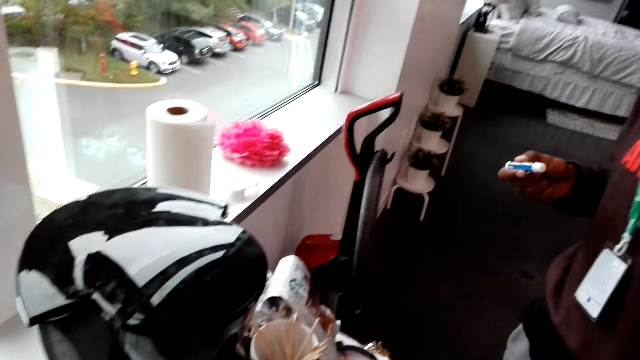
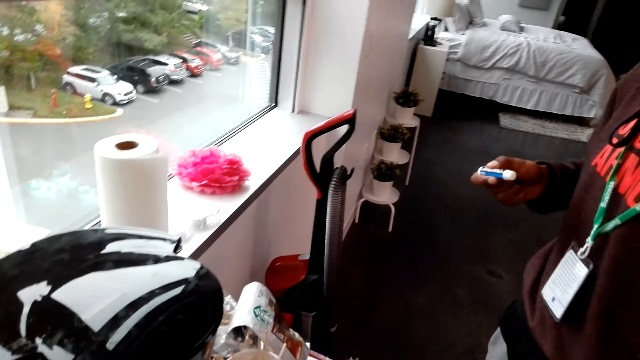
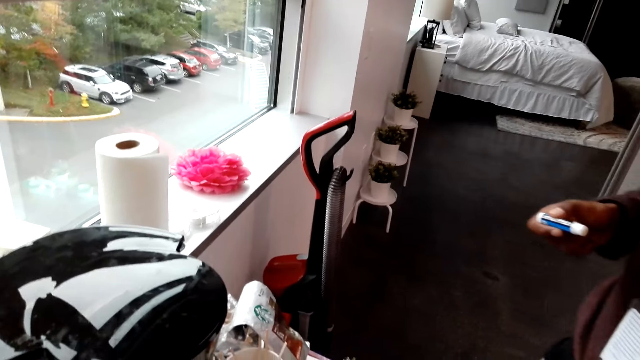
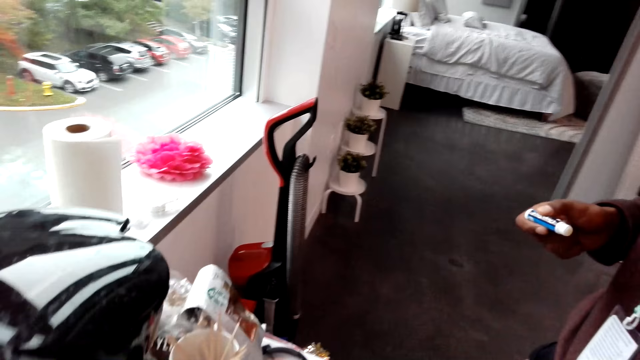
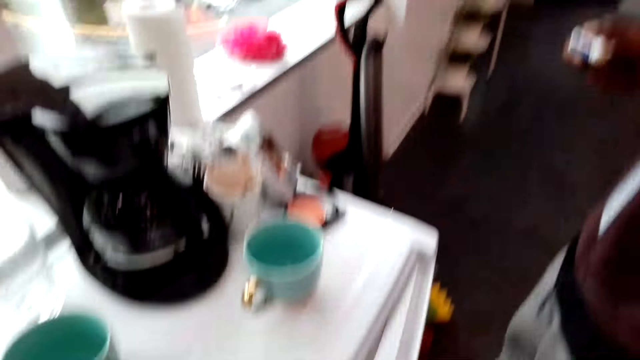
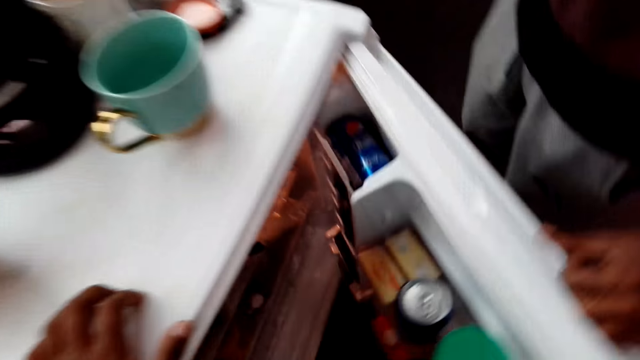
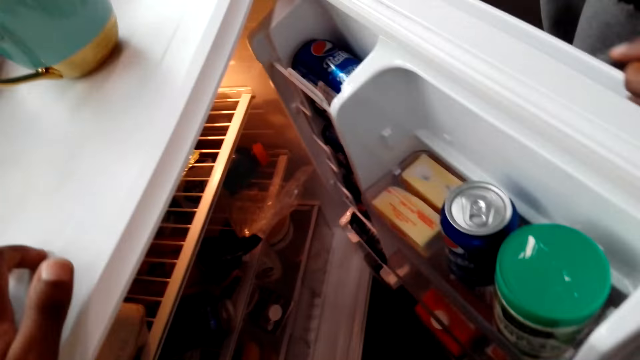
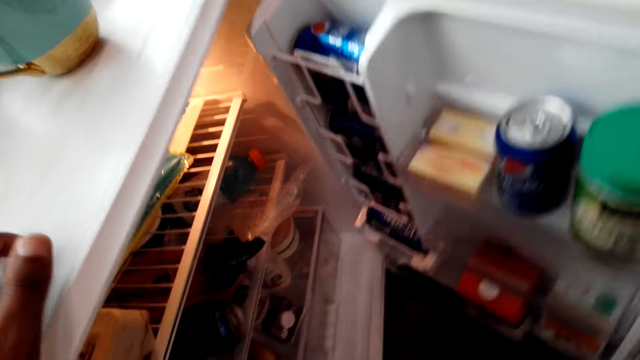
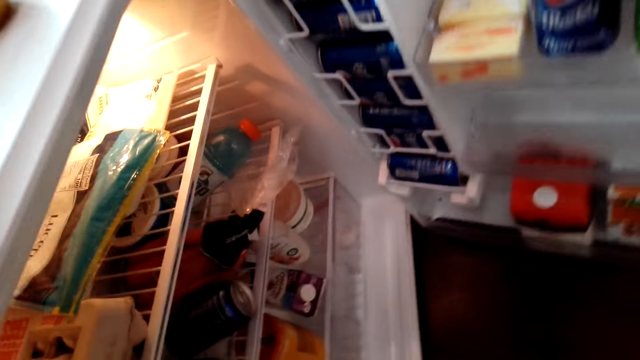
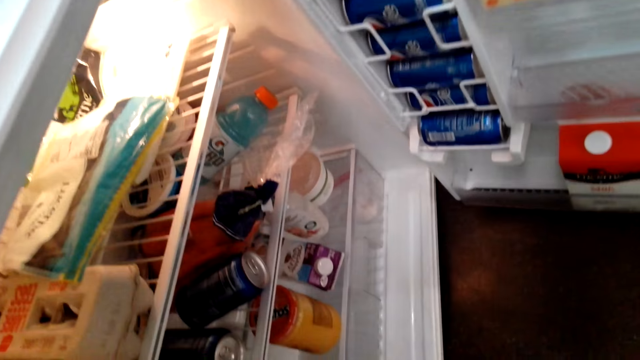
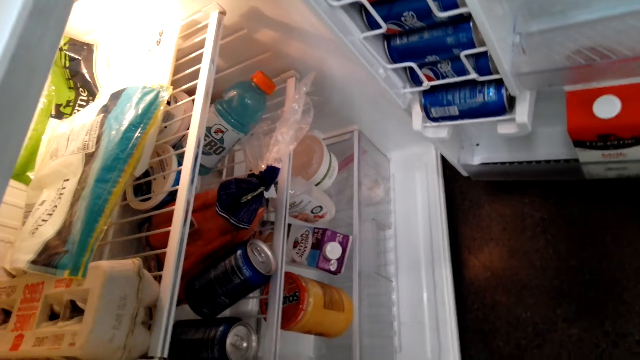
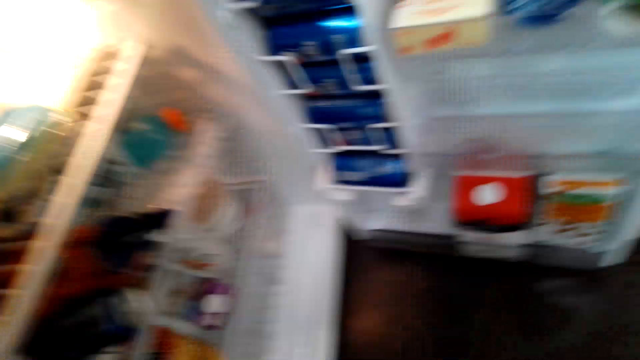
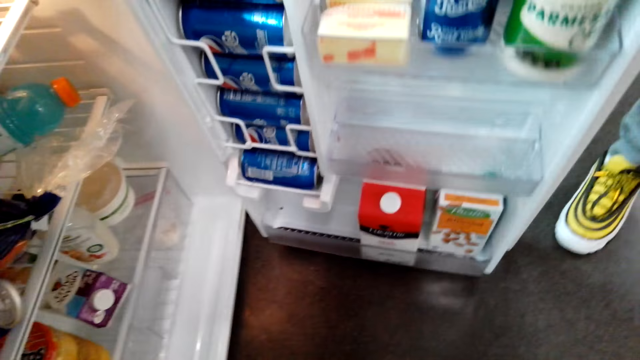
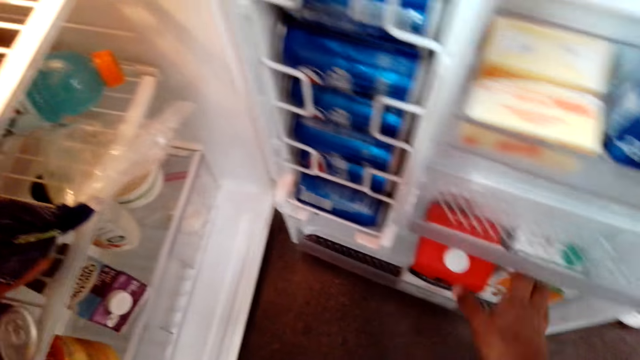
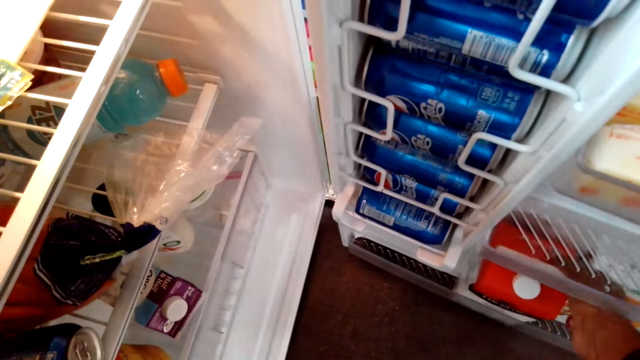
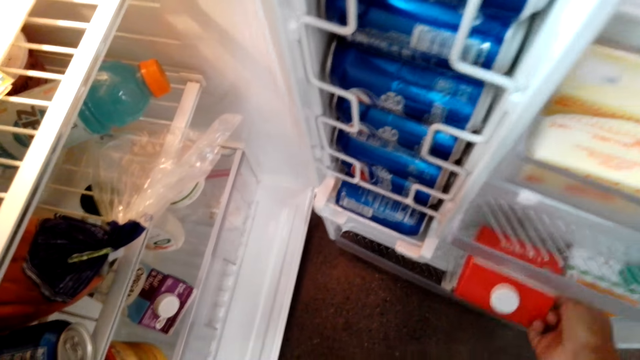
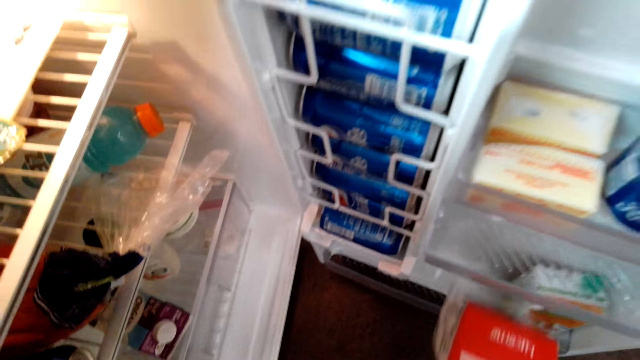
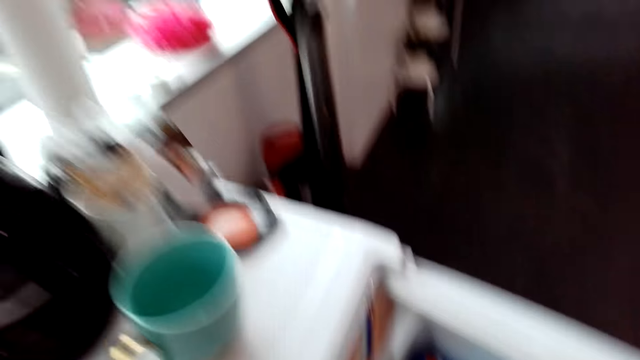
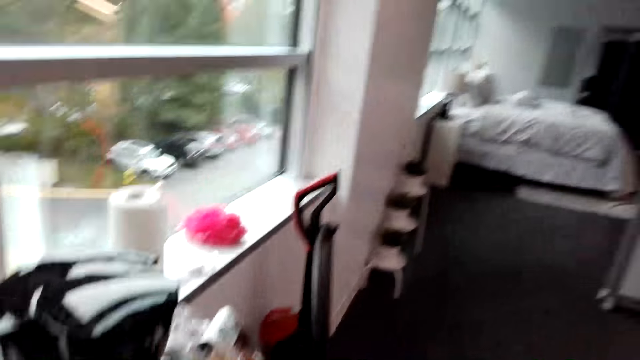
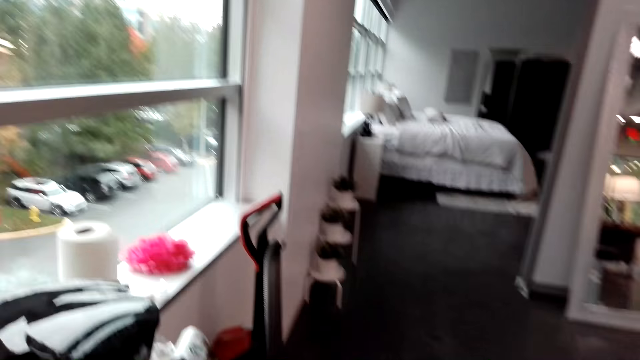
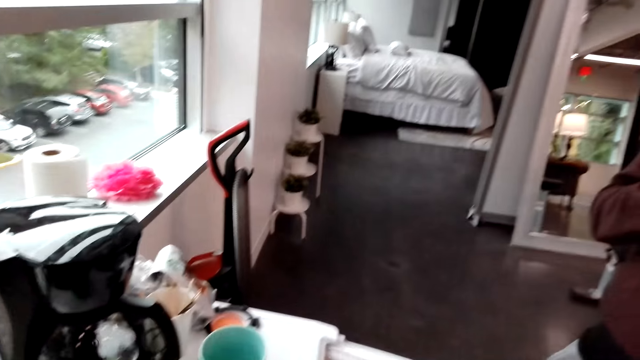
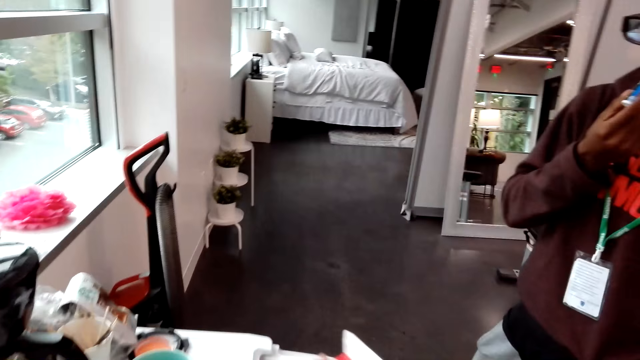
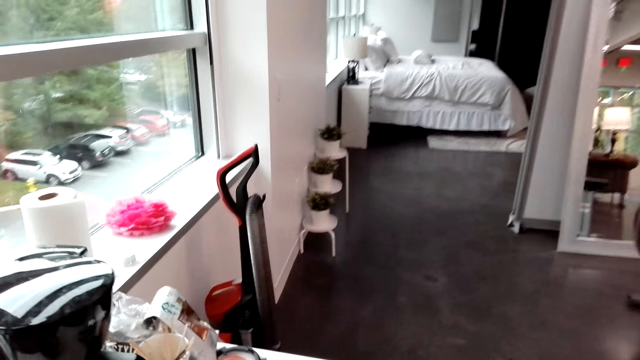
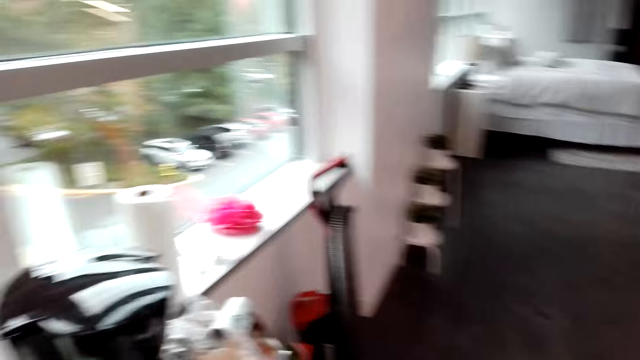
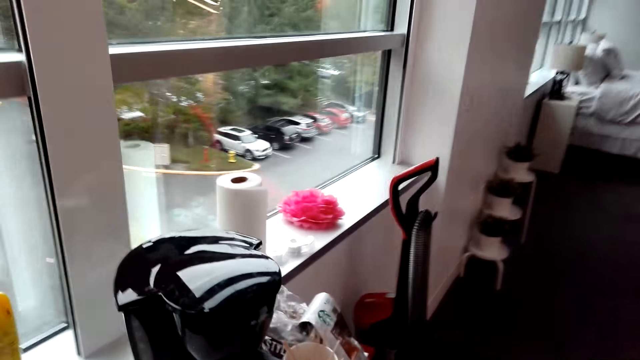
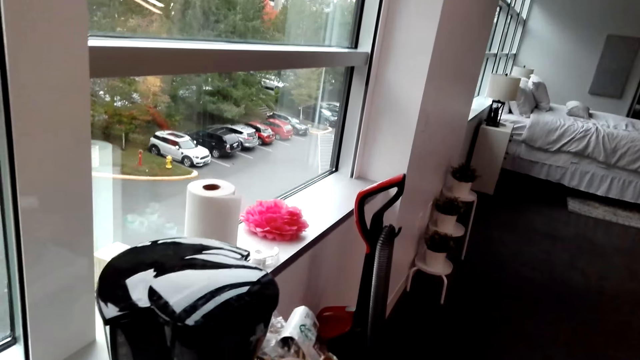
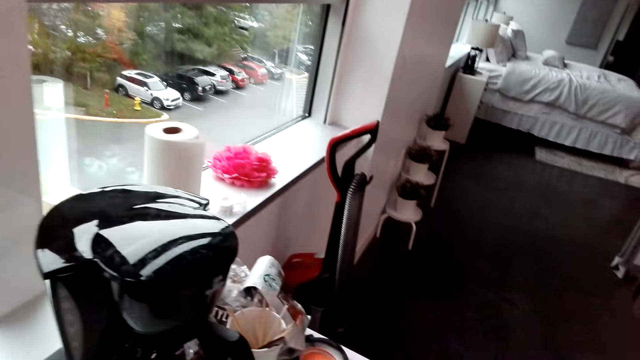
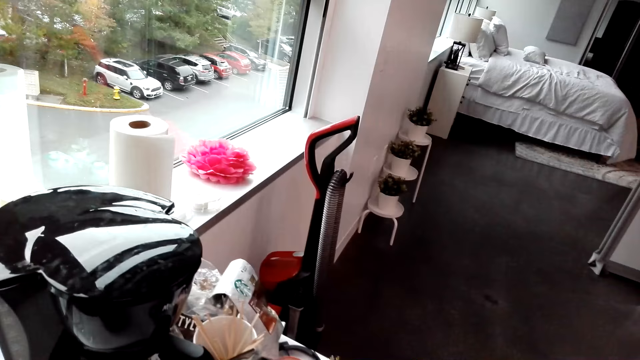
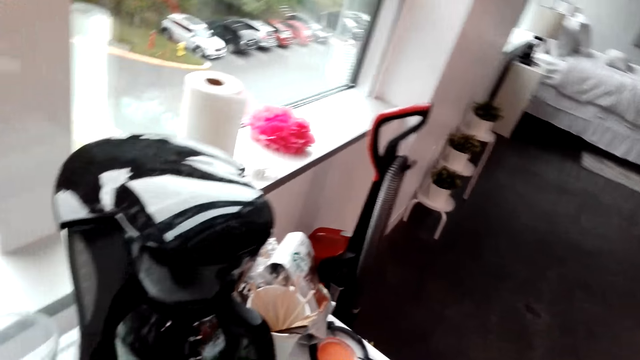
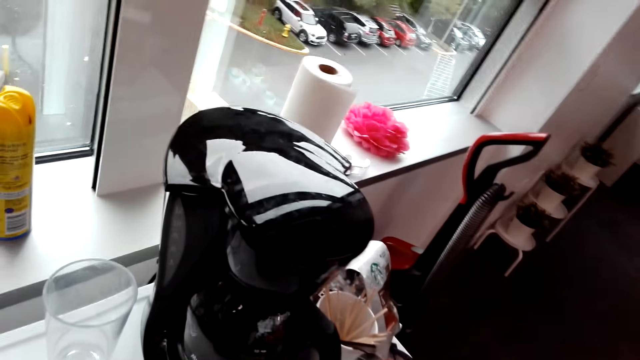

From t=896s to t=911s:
A man does something. The camera wearer opens the fridge. They pick a packet of milk from the fridge. They look around. They do something.

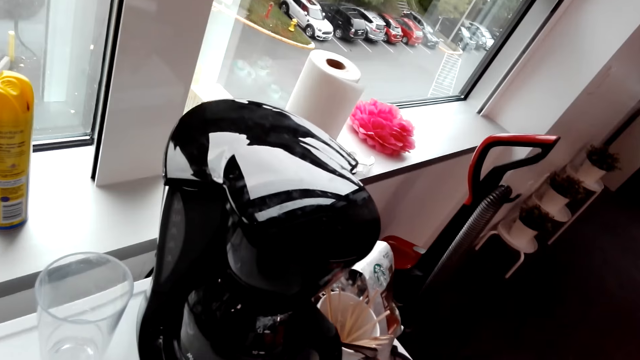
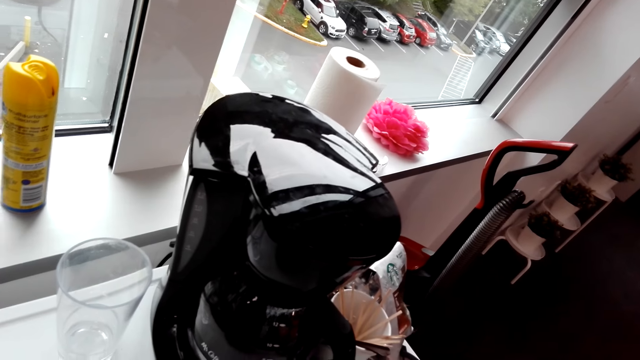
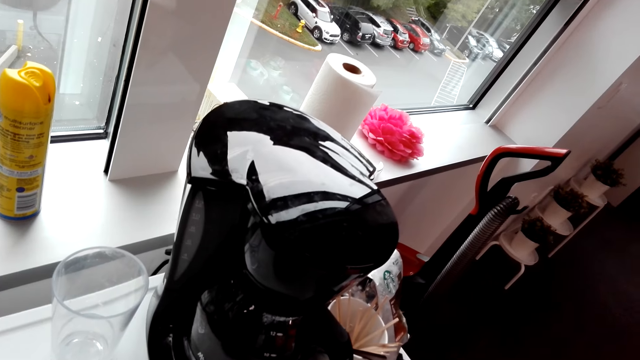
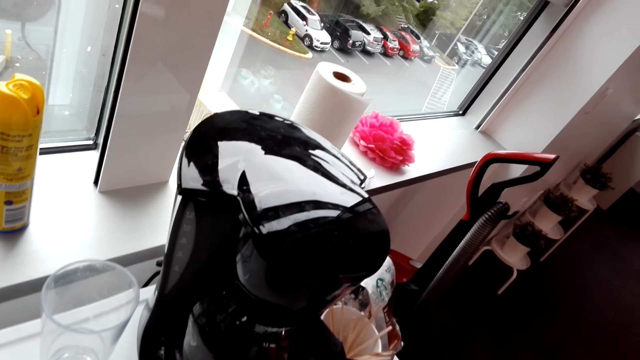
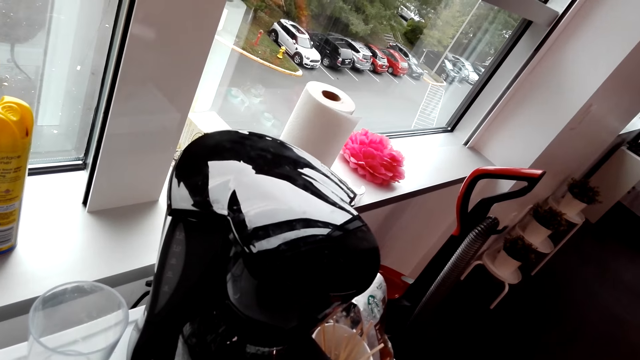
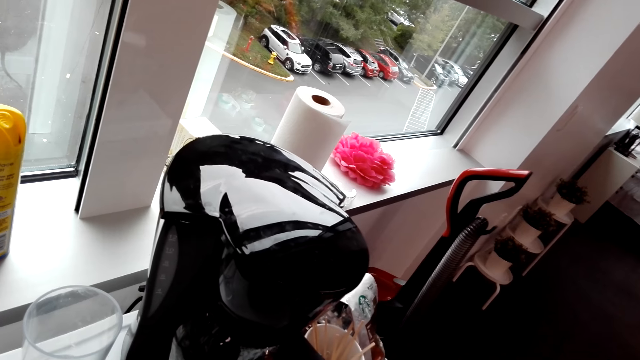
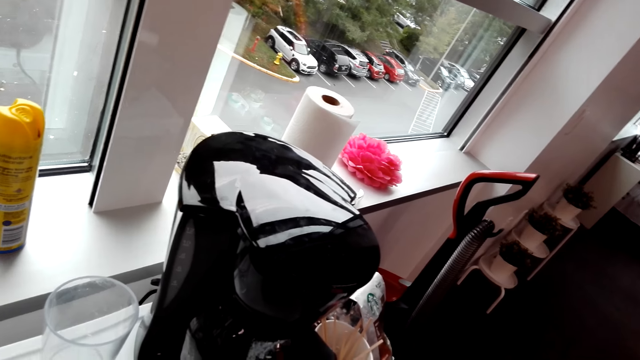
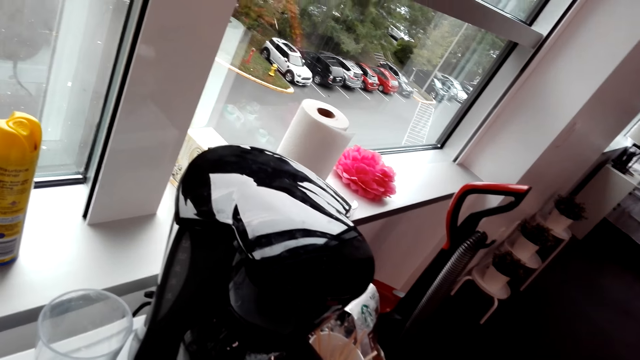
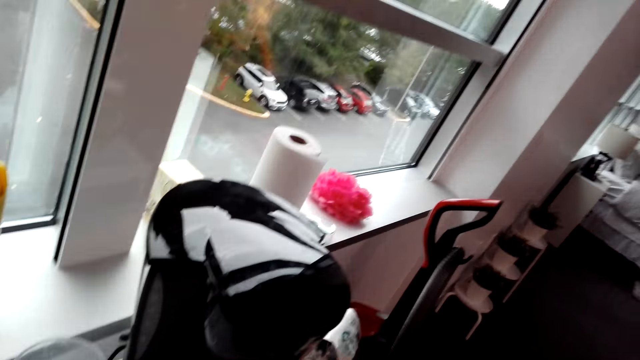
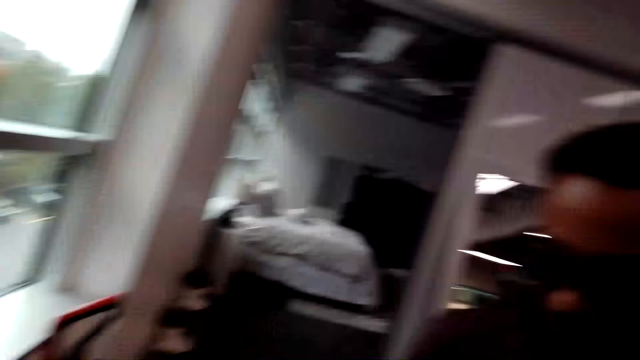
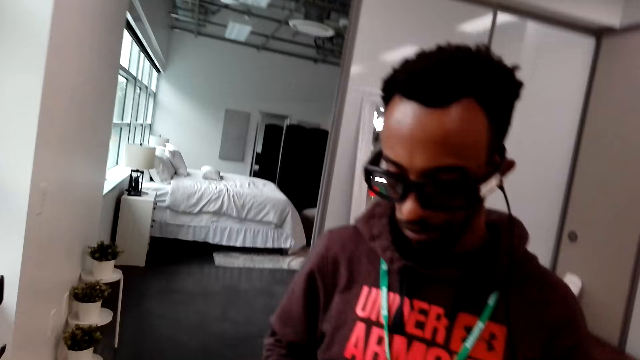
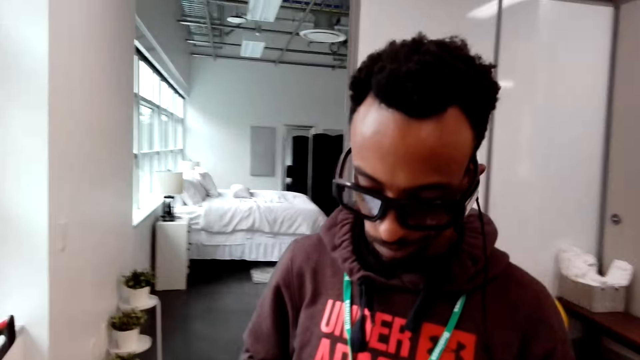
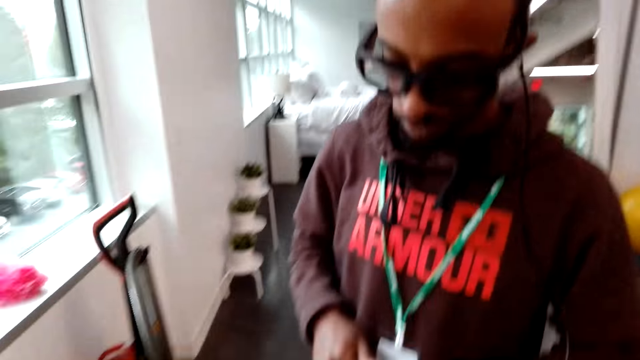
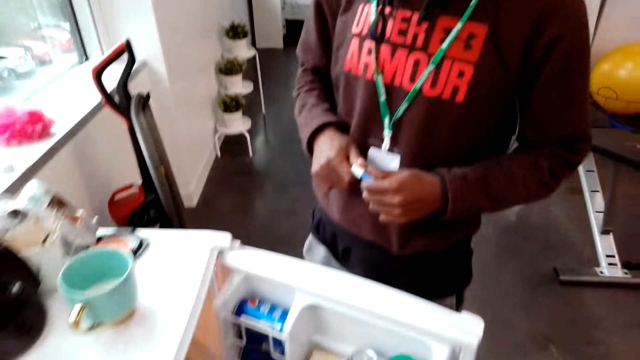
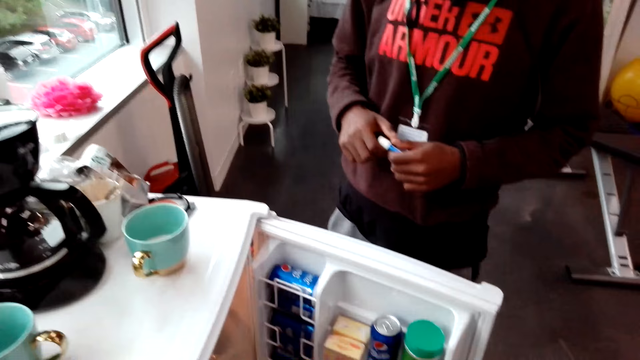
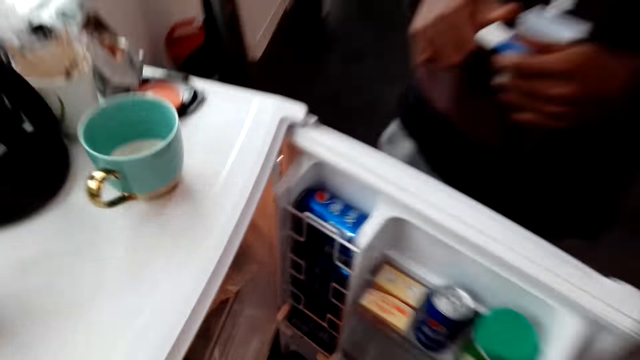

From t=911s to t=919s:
The camera wearer looks around. A man does something.
